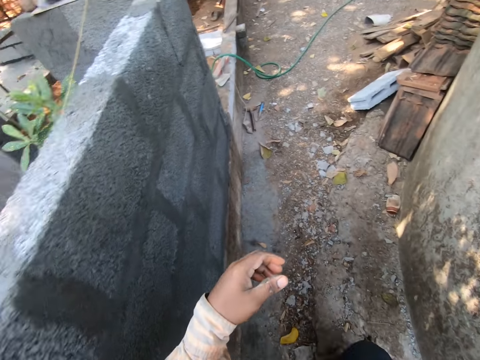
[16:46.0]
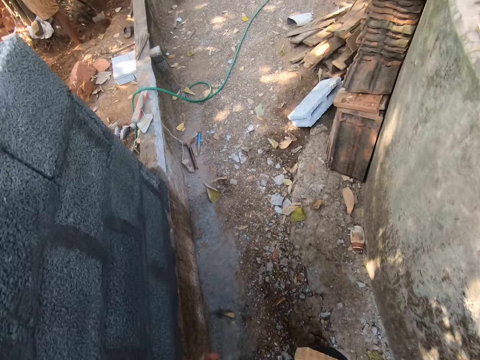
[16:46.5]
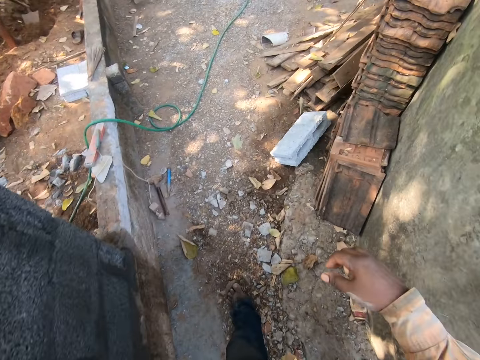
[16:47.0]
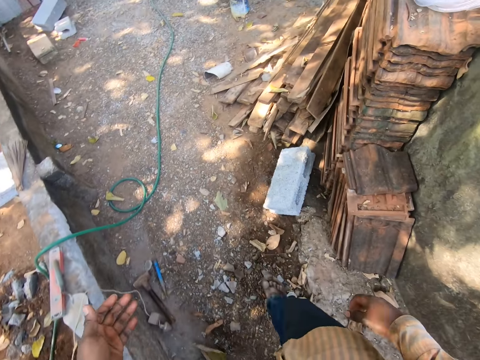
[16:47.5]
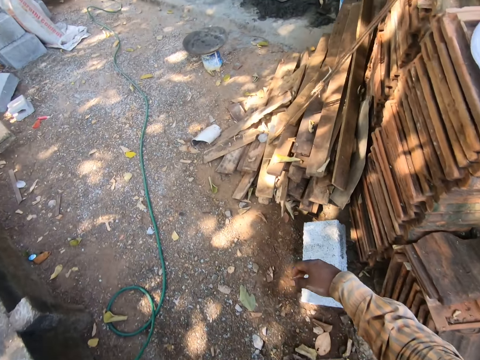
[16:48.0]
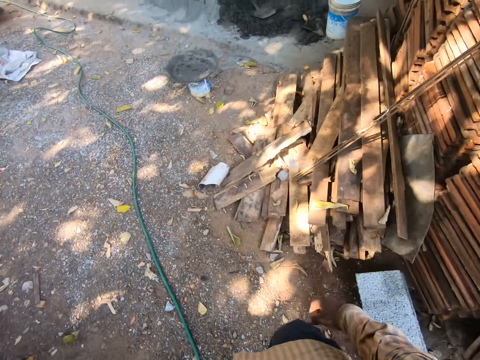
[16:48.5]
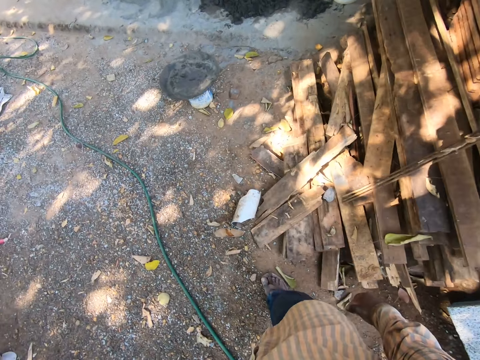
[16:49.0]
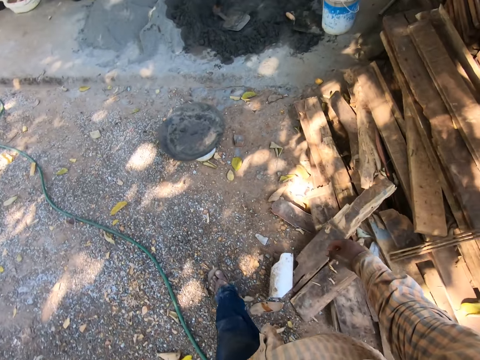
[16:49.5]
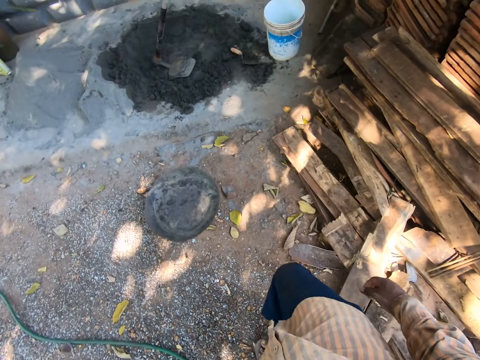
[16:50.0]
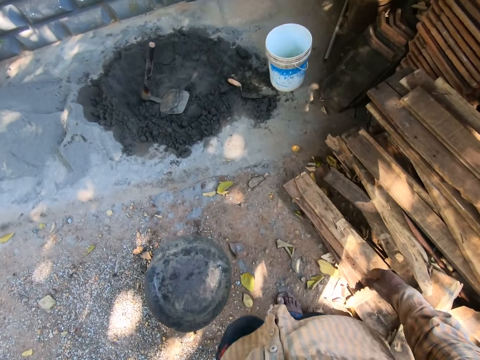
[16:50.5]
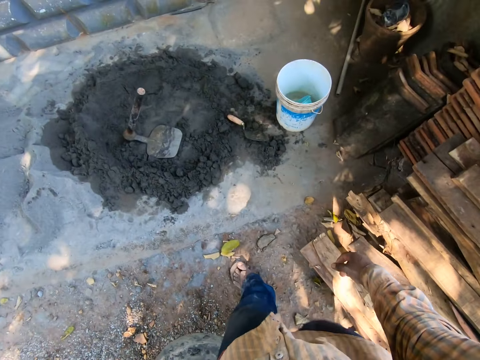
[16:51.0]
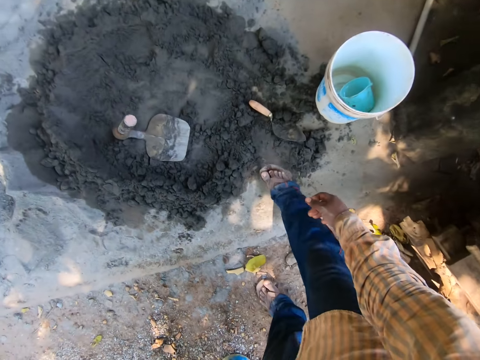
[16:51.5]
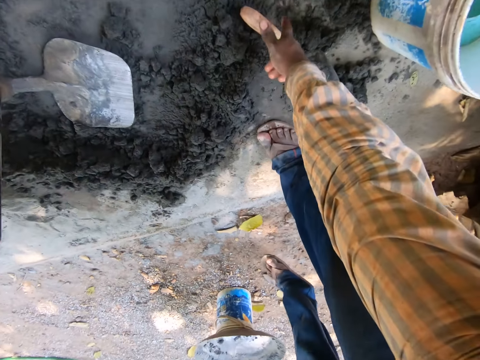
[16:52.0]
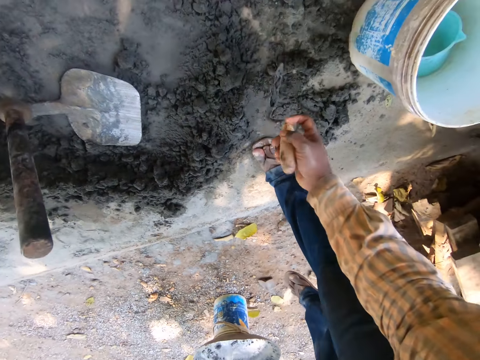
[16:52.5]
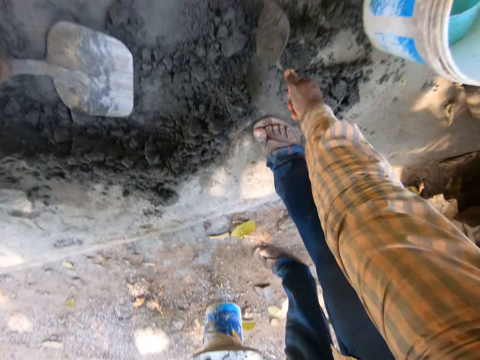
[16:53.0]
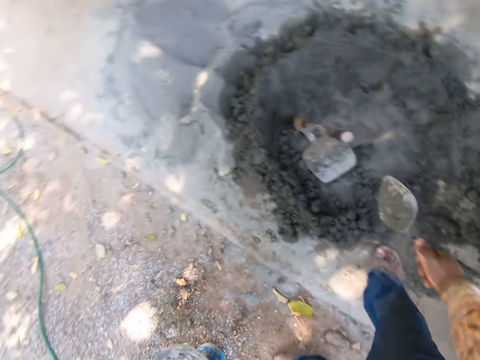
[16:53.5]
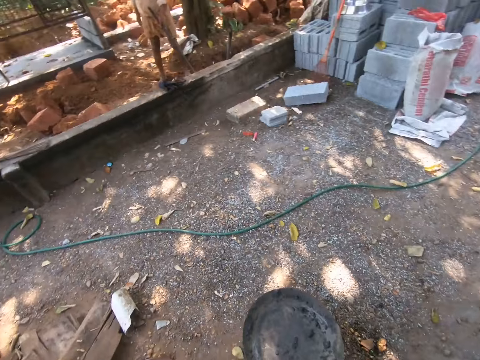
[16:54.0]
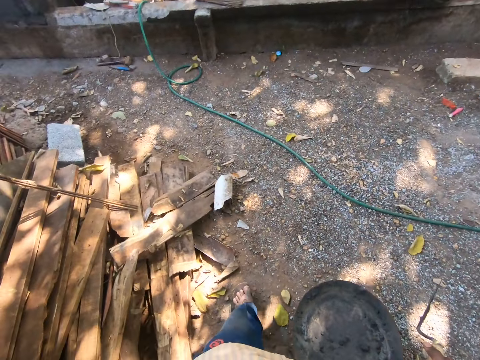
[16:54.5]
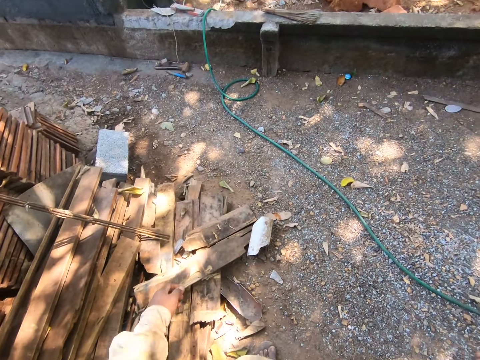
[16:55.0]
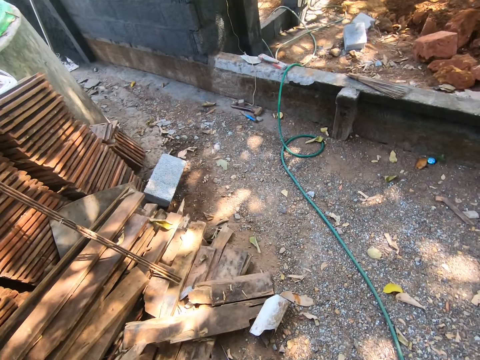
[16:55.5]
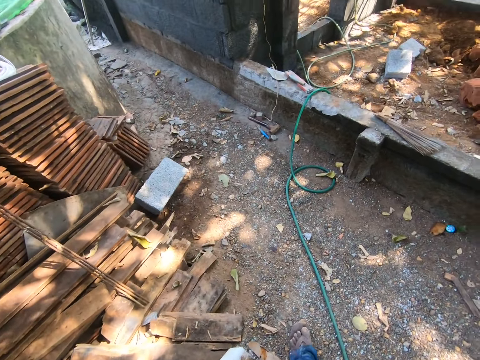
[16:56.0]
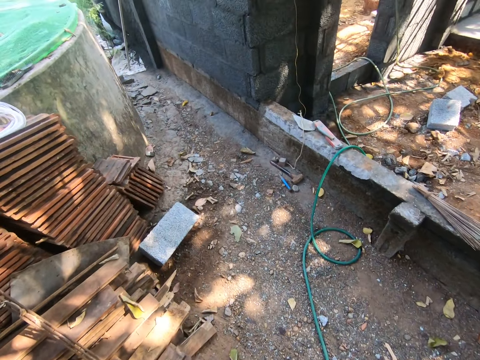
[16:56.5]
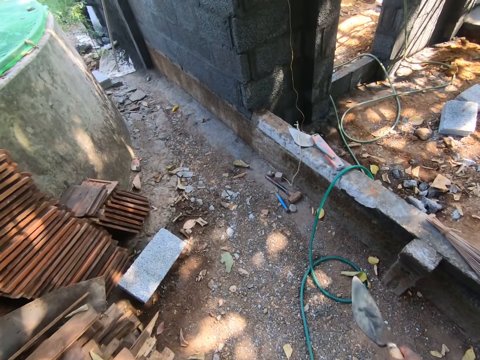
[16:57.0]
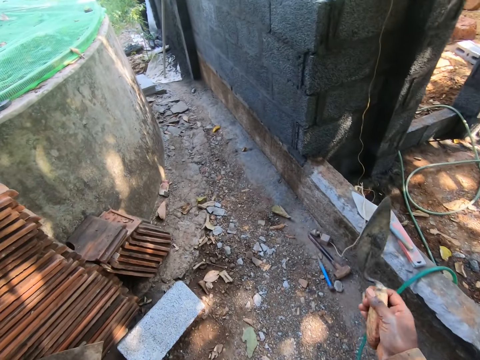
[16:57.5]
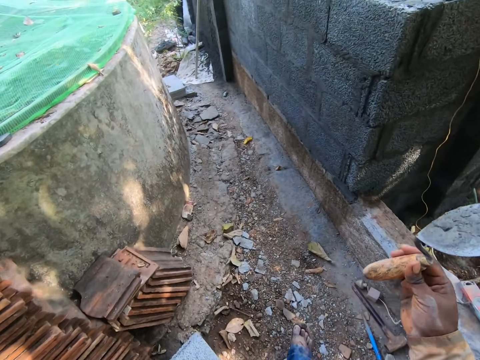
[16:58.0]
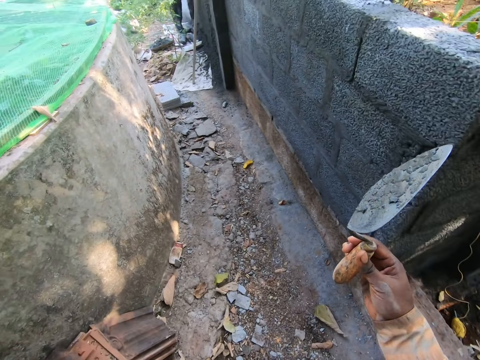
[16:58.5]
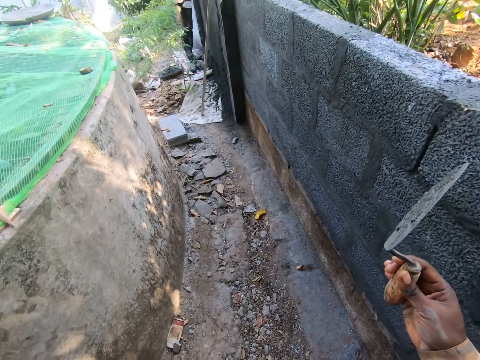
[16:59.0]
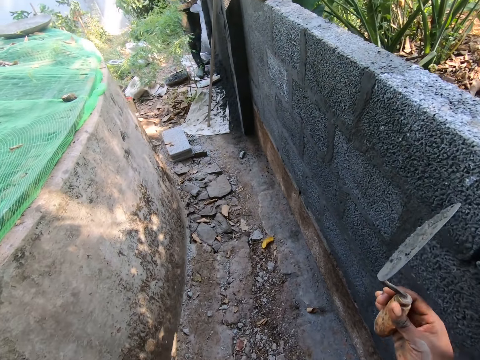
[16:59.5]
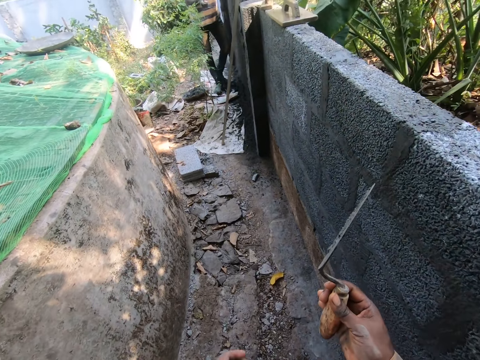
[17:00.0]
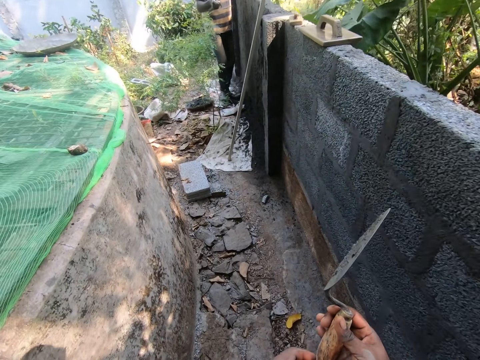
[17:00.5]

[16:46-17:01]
The camera wearer picks up a trowel on the mortar. They hit the trowel on the ground. They walk in the compound.

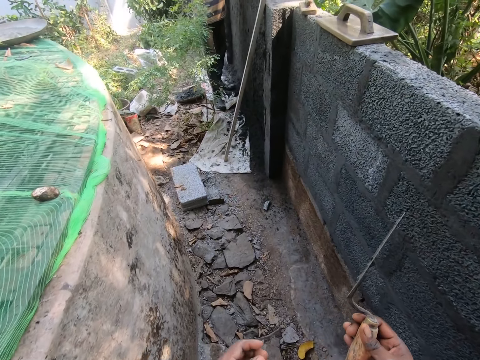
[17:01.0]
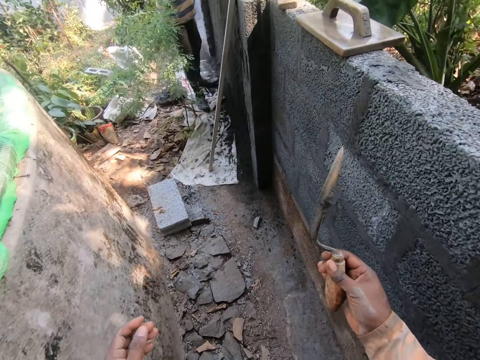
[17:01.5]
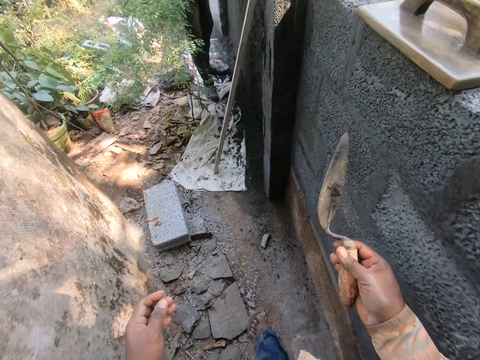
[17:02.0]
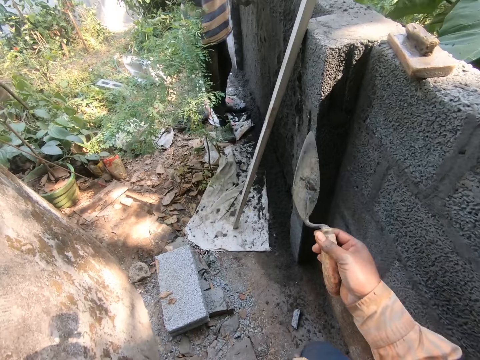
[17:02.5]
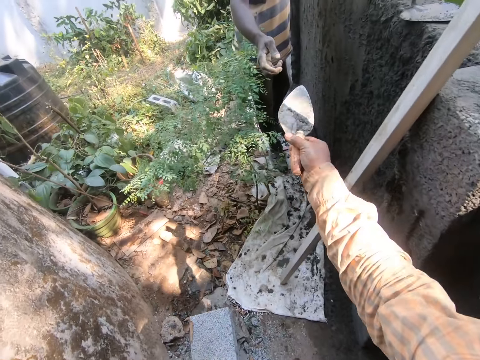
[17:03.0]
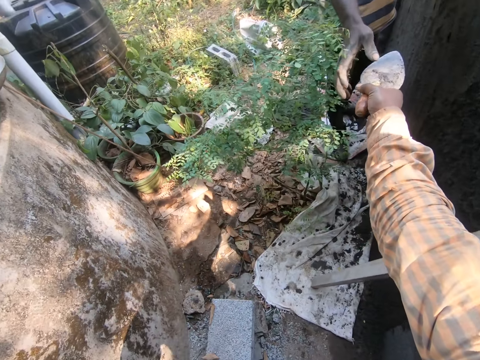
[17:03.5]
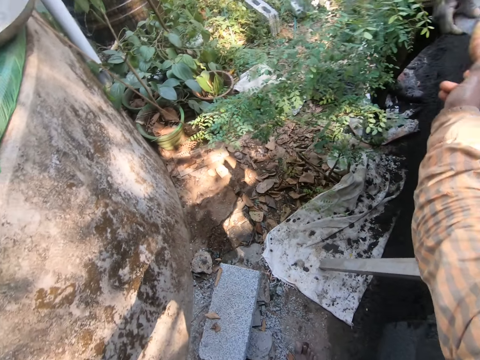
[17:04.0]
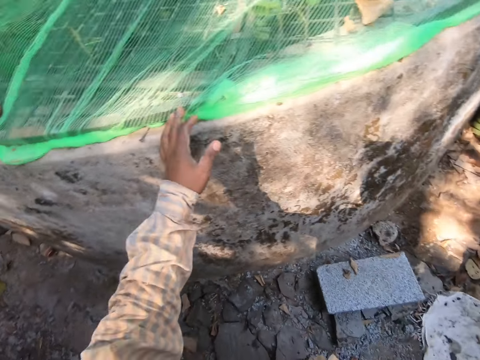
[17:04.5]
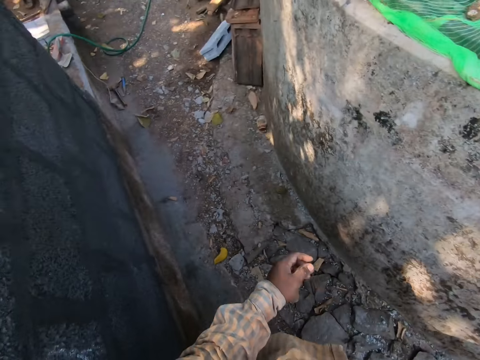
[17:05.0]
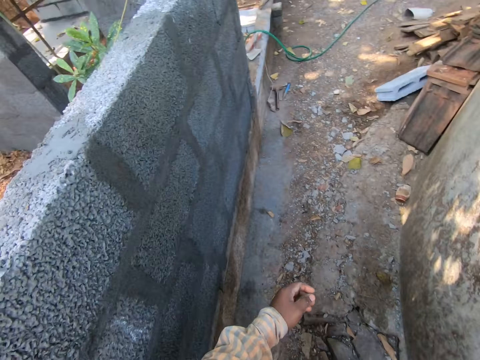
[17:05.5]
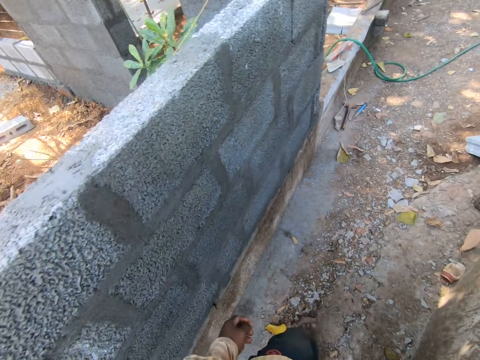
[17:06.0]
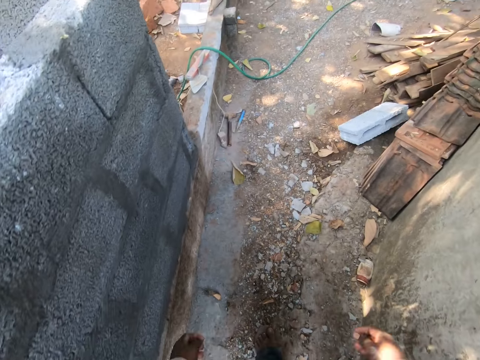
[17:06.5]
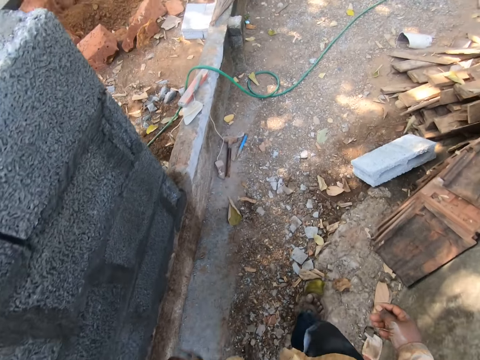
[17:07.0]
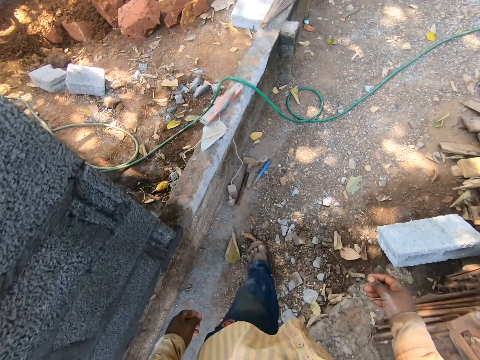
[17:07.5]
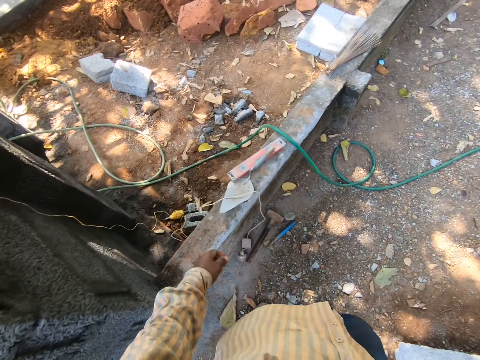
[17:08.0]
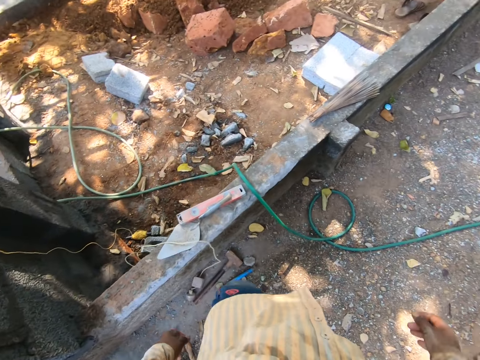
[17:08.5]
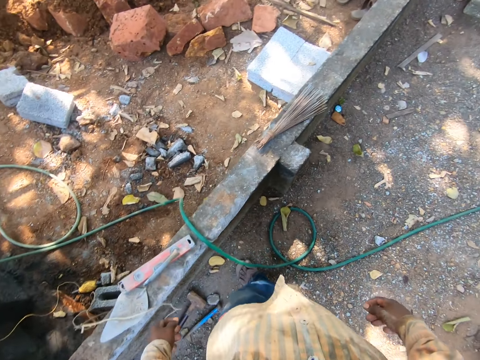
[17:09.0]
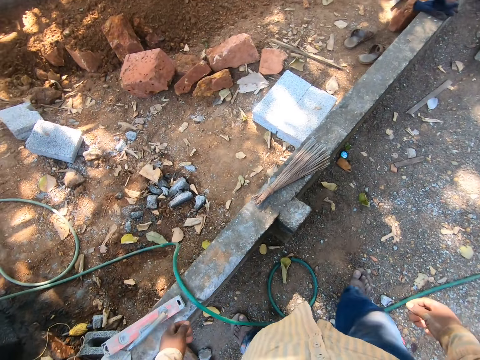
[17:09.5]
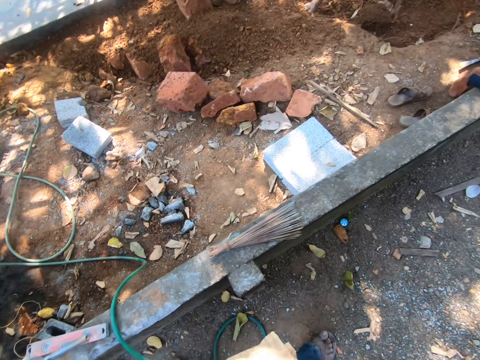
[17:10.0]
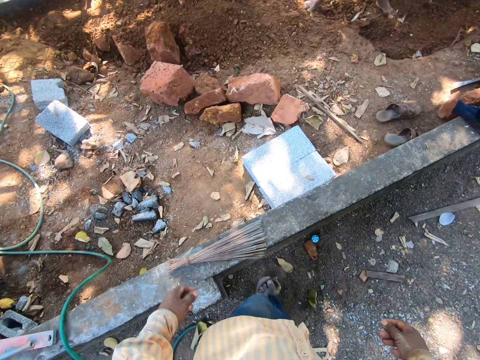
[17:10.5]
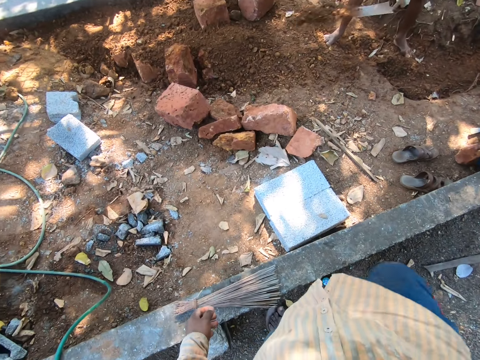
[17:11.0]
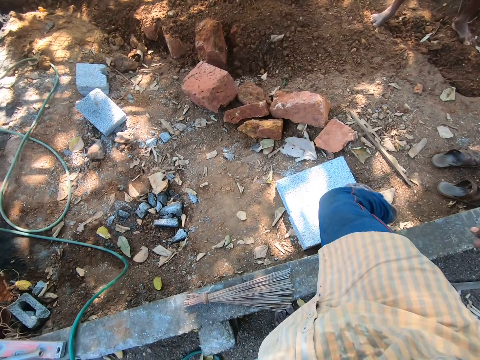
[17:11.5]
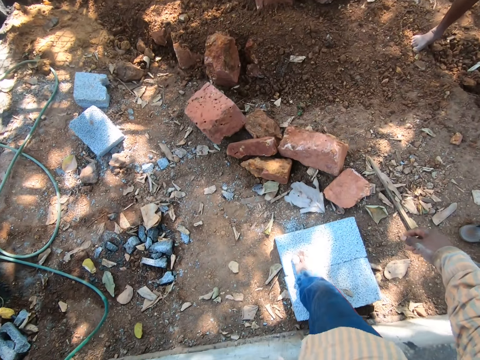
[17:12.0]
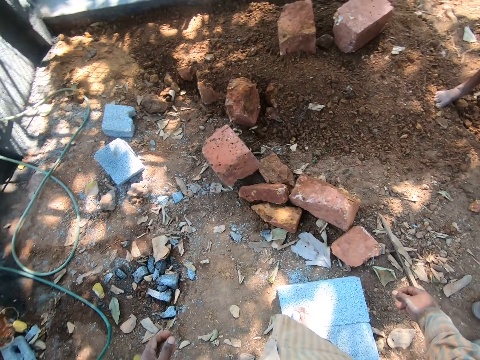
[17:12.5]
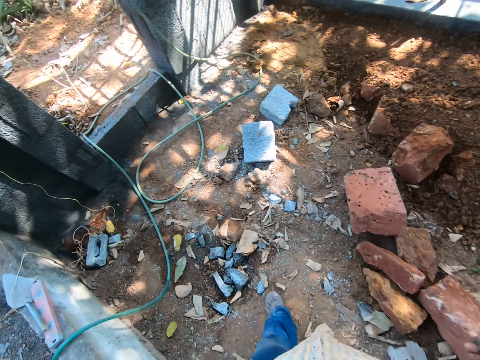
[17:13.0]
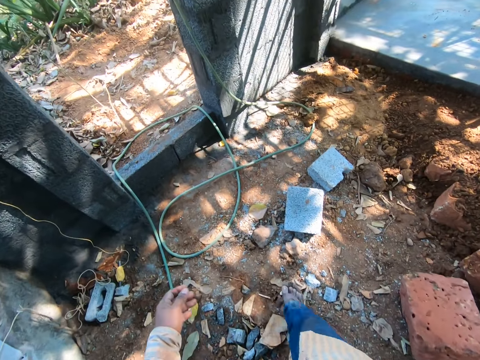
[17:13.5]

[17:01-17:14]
The camera wearer hands the trowel to a person. They turn around. They walk in the compound.
